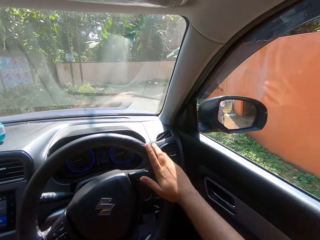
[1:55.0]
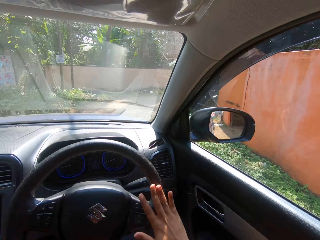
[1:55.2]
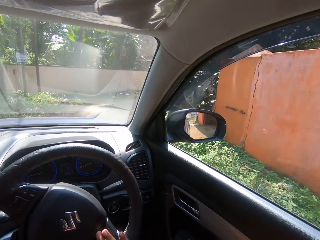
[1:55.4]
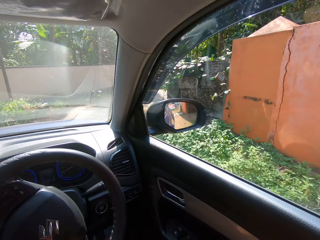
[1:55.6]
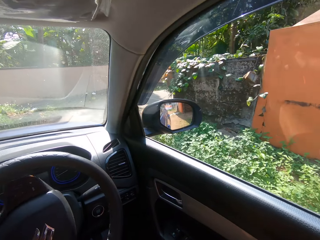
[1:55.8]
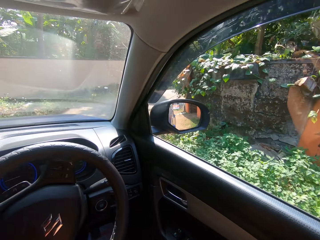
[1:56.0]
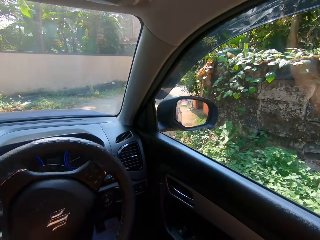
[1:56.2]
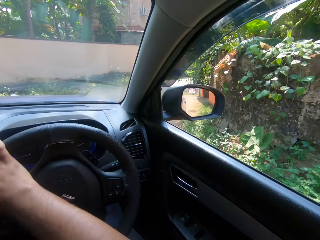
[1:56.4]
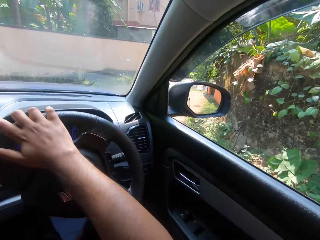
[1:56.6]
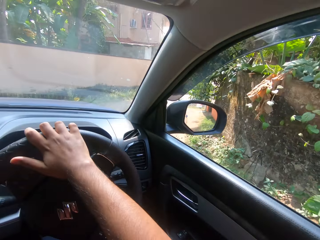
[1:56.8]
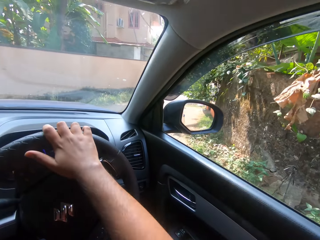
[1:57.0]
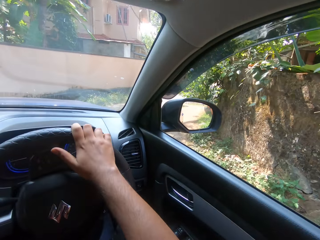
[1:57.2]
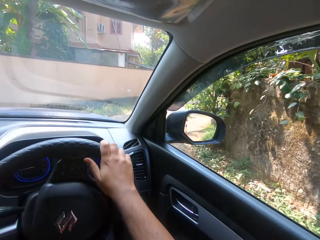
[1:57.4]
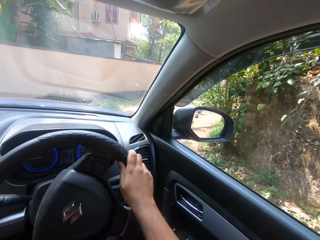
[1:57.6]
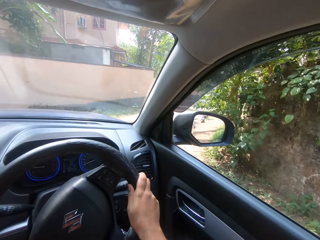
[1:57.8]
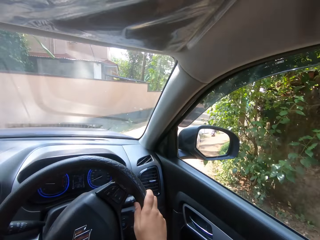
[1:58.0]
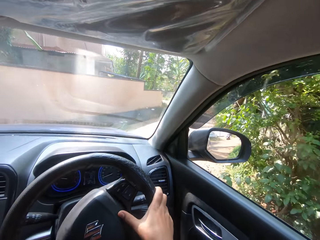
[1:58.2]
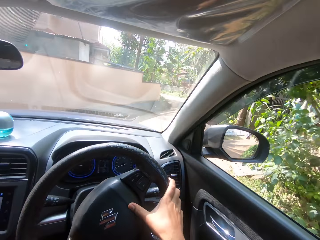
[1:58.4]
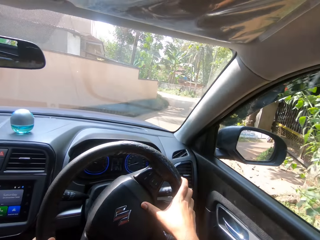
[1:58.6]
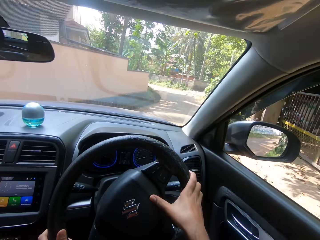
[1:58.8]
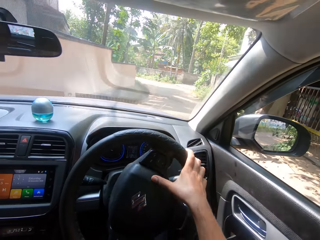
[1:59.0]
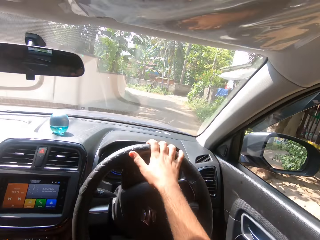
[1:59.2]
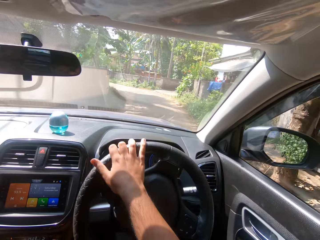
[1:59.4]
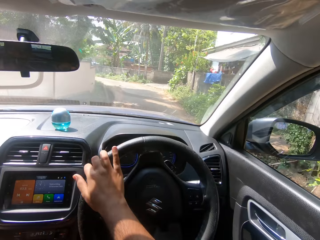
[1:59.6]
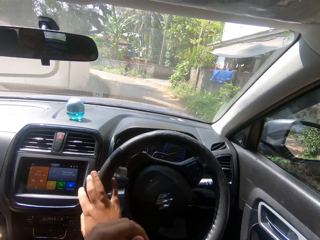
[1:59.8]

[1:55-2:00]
The camera wearer drives the car on the road.

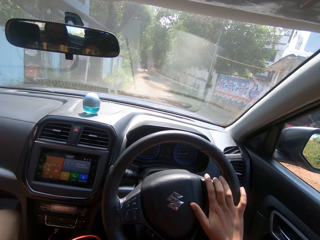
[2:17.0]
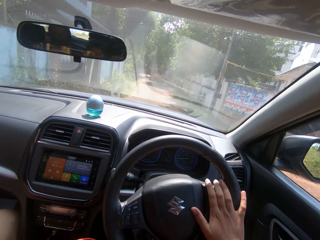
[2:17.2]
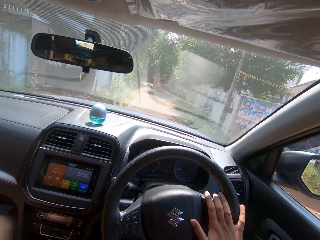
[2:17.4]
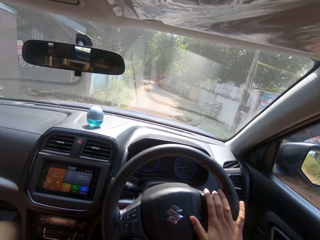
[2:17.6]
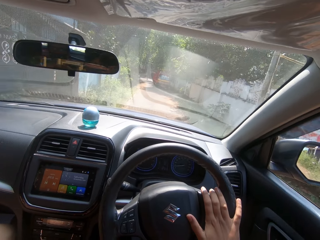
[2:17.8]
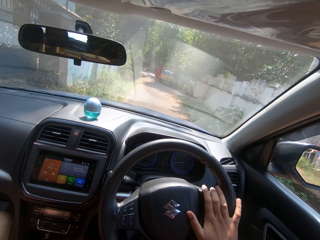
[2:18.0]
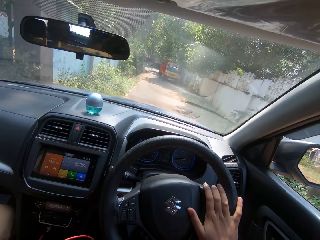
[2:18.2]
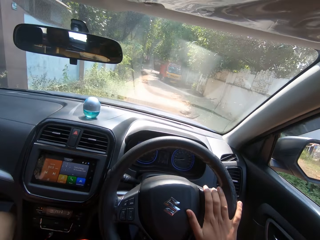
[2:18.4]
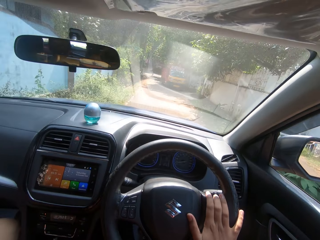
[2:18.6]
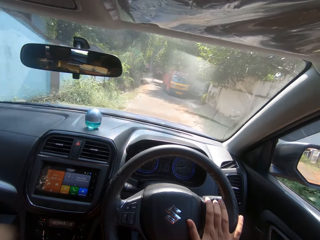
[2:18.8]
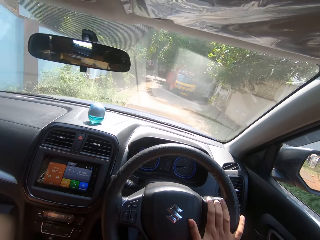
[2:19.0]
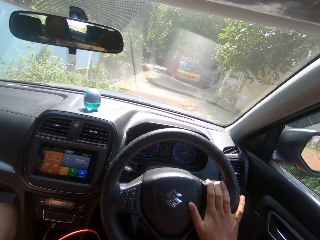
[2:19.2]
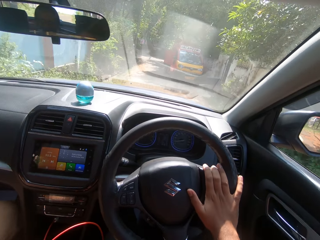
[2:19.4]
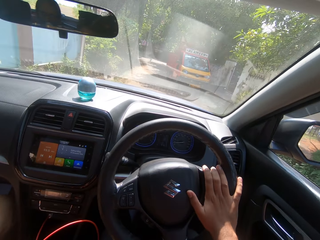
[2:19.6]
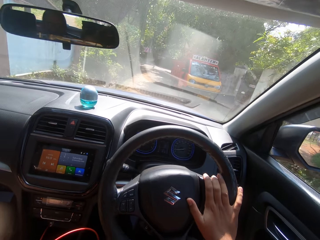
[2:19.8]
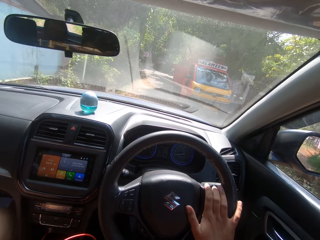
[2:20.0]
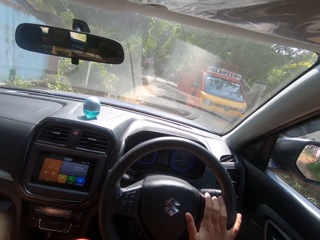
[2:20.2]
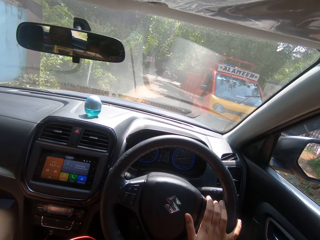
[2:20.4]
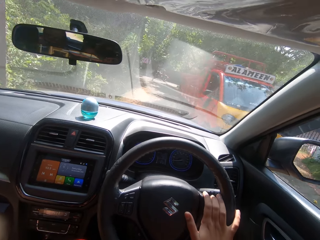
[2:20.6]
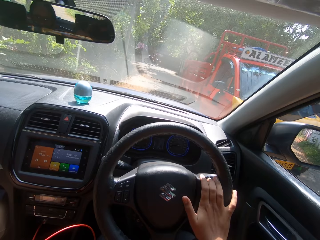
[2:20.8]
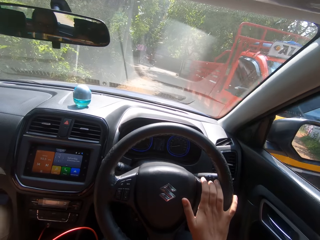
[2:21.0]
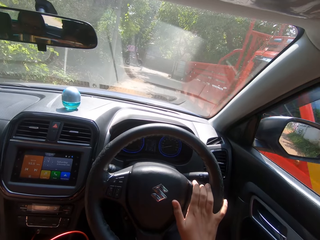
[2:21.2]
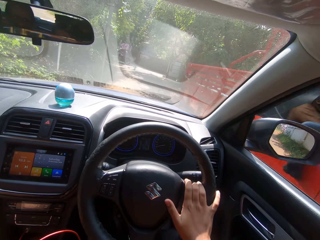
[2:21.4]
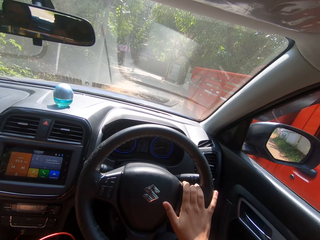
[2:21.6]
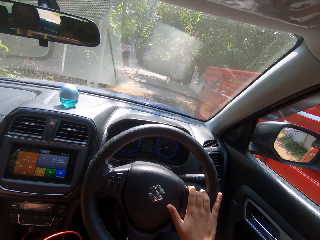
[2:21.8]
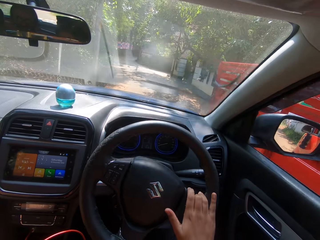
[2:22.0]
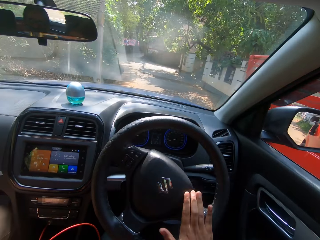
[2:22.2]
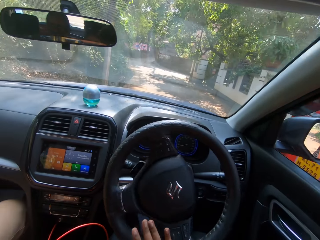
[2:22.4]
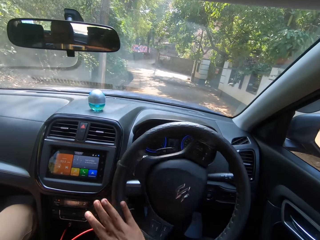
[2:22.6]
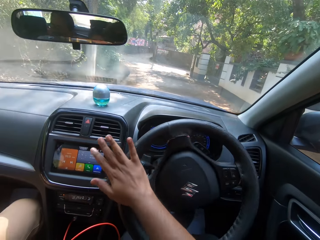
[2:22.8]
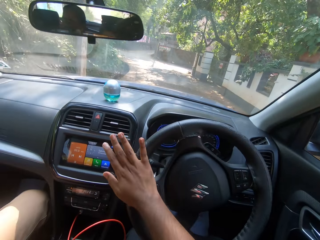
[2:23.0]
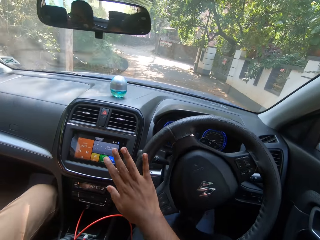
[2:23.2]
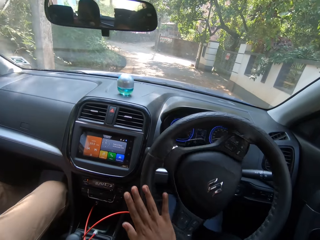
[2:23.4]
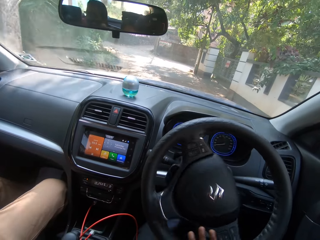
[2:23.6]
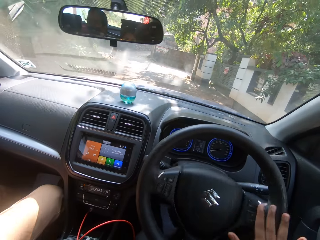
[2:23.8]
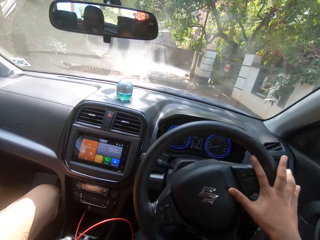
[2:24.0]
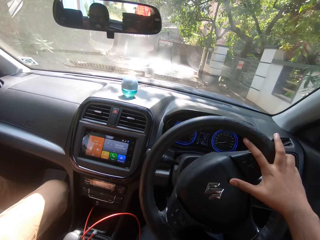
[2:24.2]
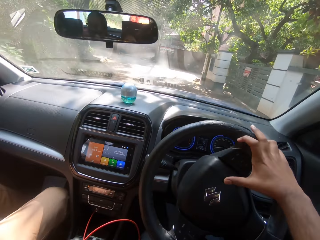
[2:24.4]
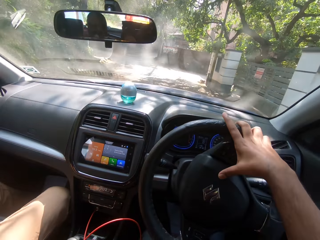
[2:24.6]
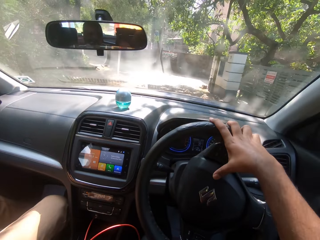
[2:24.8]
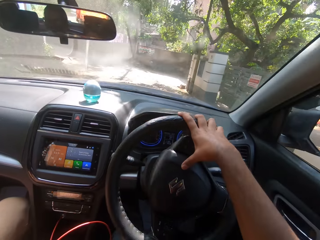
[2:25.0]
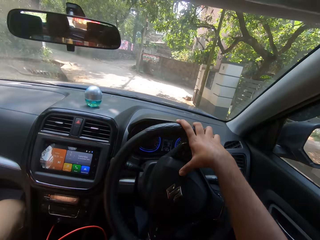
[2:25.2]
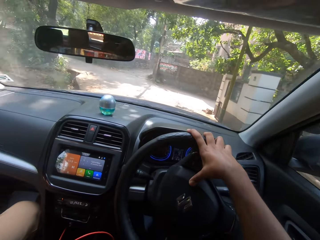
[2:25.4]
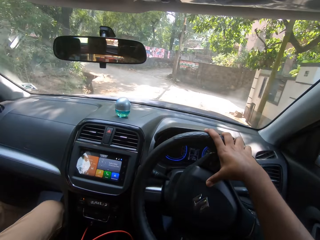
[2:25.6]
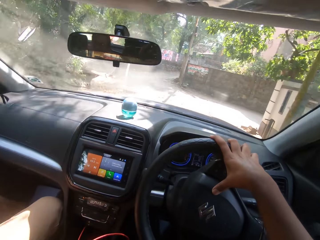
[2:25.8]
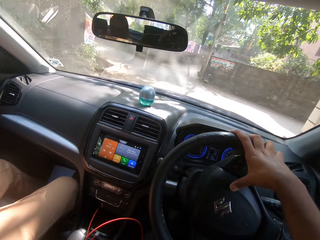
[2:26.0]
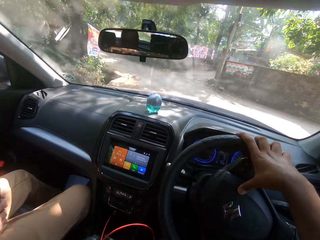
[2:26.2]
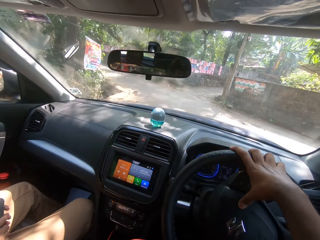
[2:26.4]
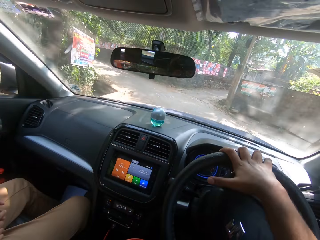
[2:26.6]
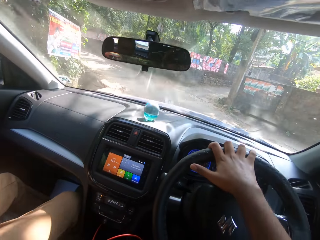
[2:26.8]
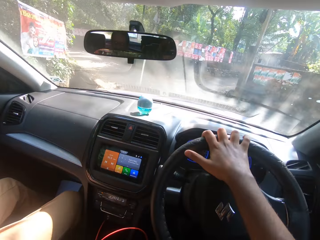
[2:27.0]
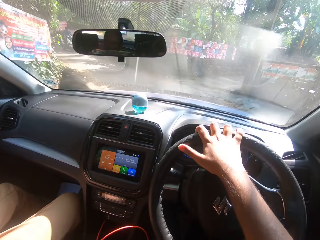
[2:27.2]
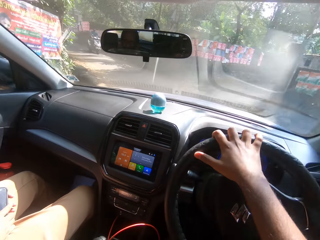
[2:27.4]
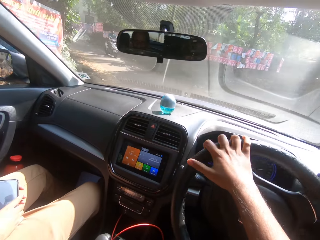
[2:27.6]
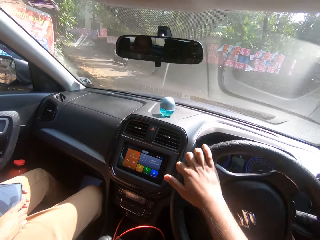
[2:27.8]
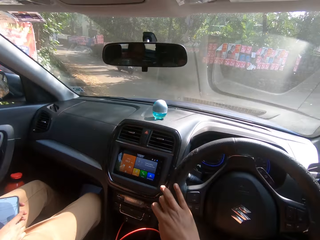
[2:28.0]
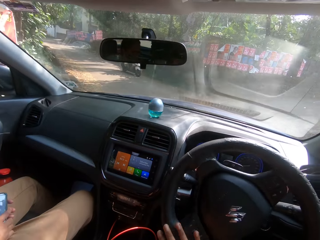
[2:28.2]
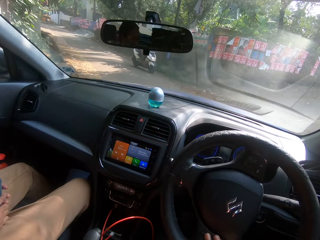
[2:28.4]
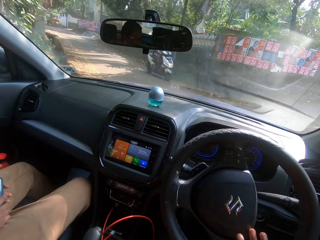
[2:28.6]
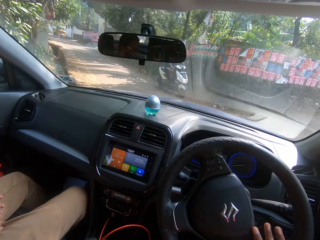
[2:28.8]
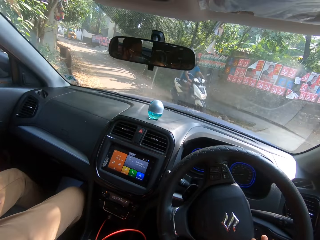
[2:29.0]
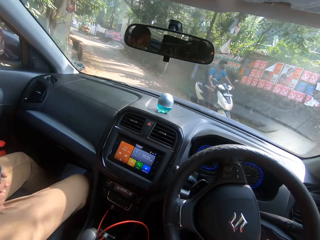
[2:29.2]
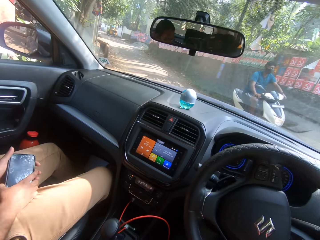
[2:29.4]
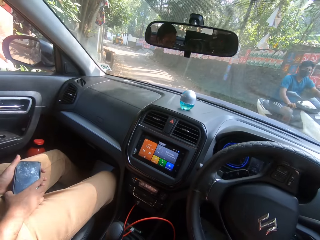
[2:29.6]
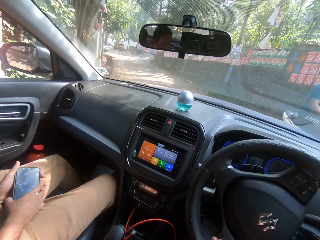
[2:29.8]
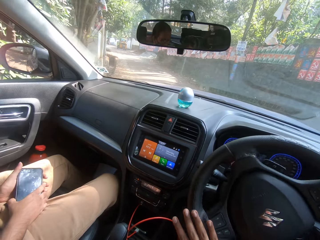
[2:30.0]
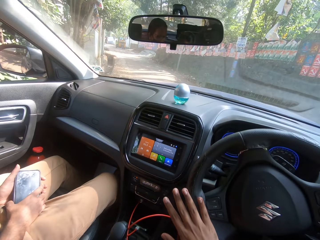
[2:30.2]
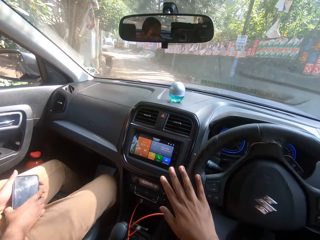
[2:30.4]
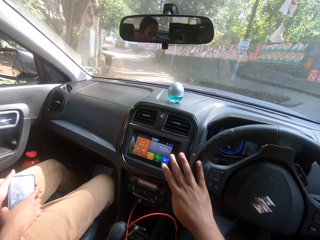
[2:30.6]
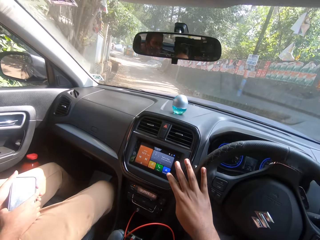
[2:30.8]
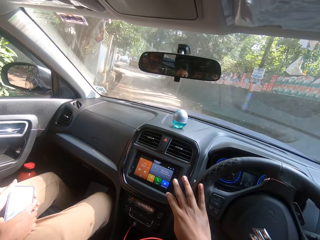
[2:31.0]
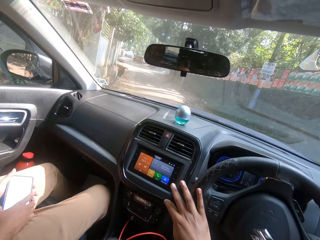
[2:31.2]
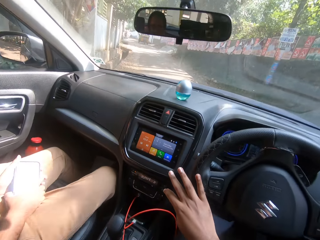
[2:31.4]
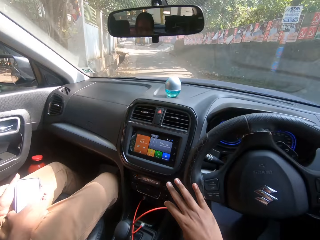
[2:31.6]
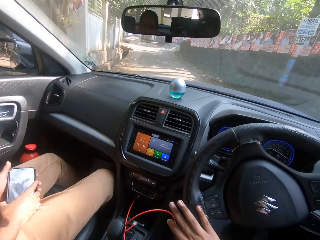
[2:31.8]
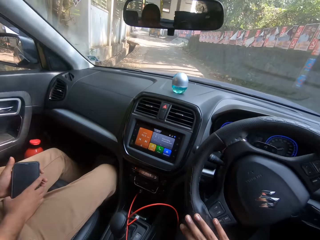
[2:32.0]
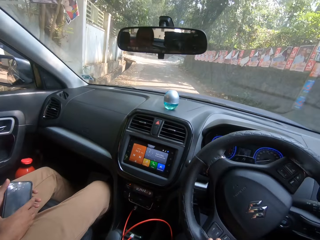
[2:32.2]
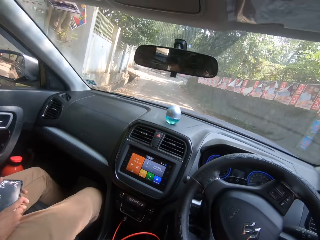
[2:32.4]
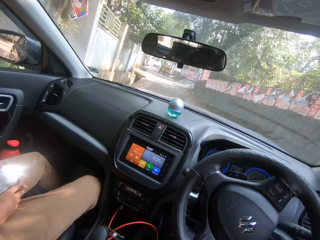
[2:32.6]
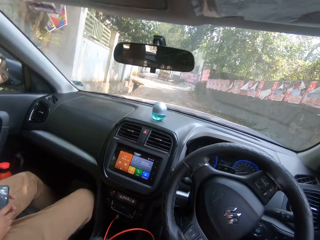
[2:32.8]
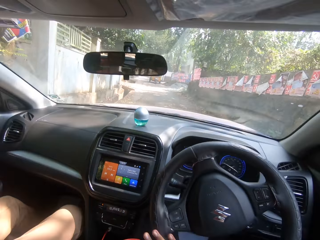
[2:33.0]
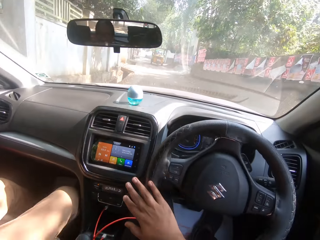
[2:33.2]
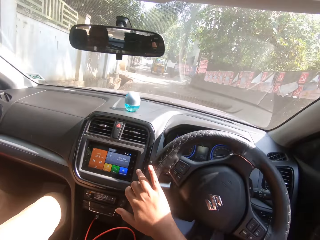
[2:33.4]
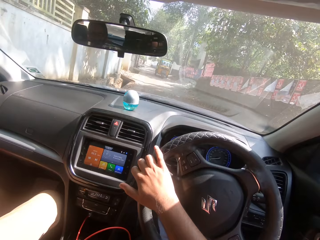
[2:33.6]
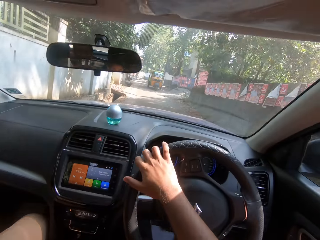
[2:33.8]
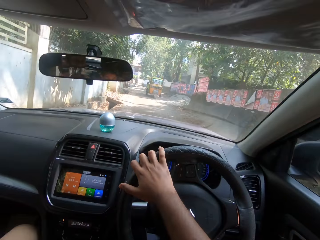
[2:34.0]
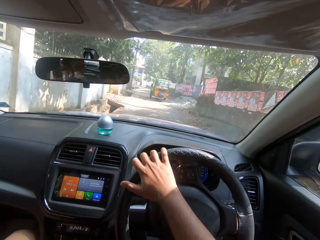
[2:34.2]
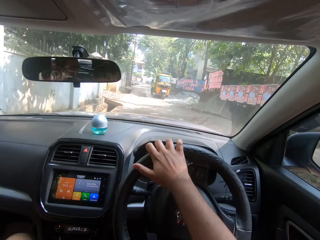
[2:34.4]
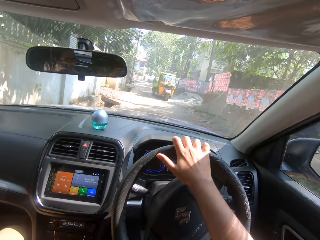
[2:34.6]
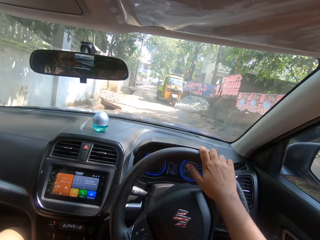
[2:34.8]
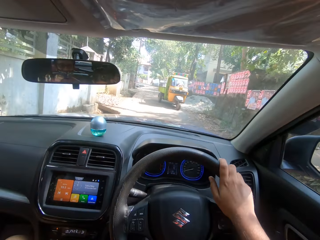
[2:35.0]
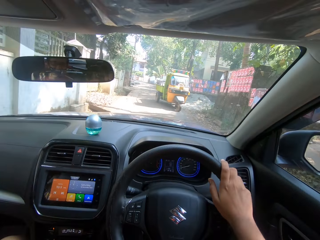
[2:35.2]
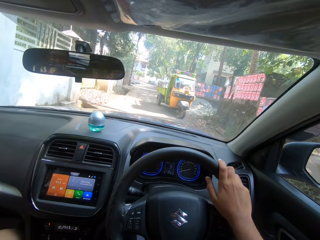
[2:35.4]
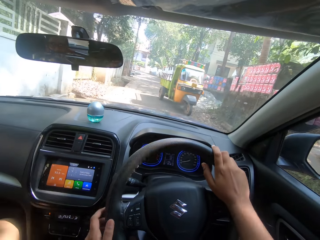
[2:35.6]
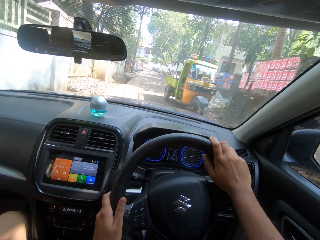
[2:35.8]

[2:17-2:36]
The camera wearer drives a car. They converse with friends.
